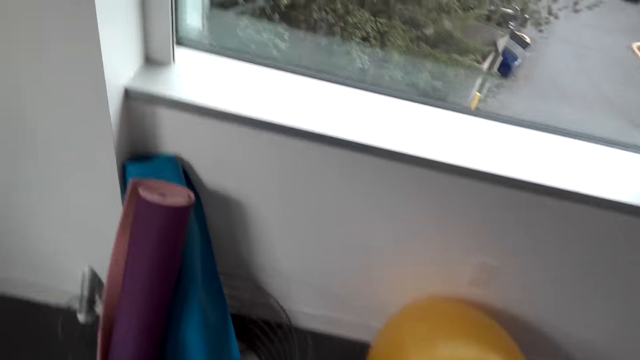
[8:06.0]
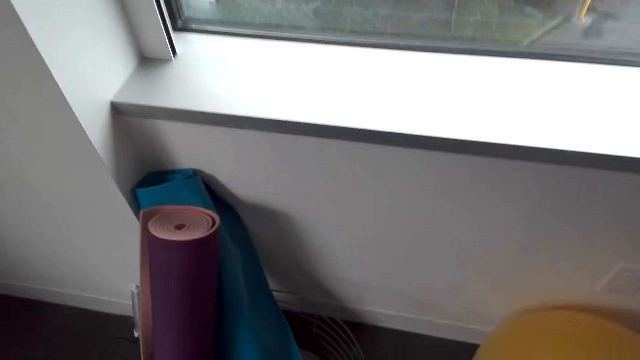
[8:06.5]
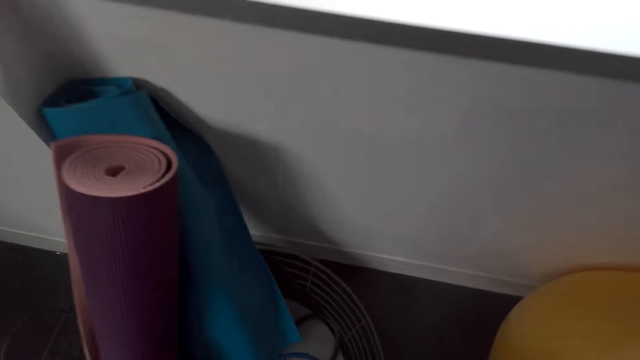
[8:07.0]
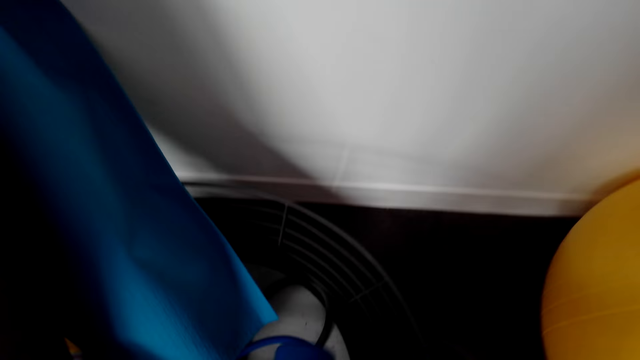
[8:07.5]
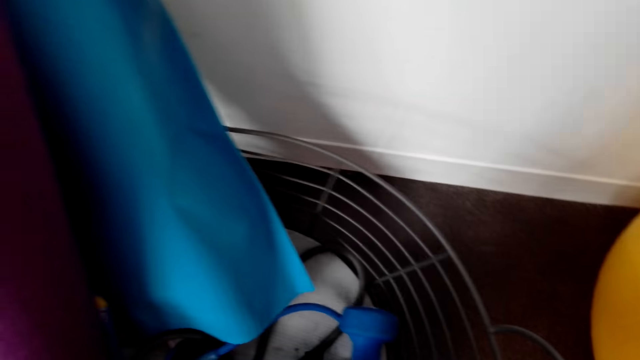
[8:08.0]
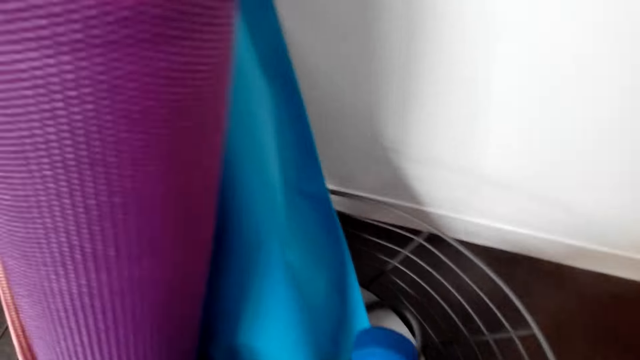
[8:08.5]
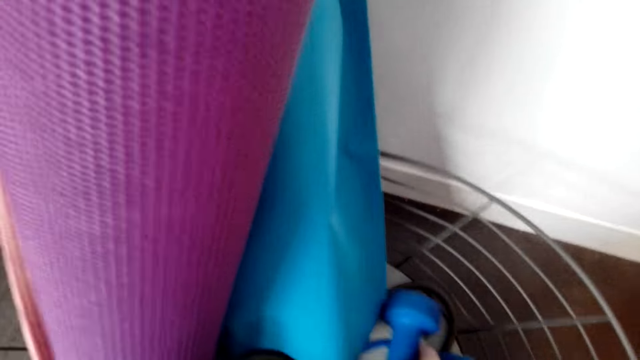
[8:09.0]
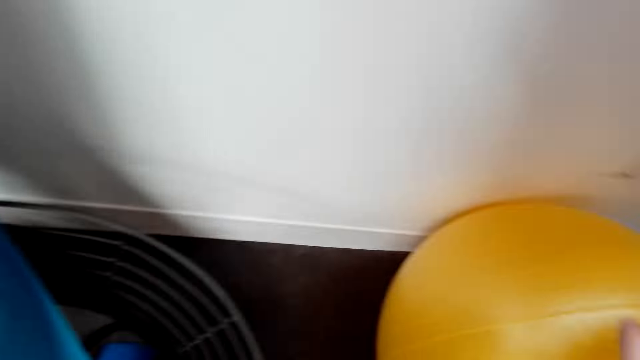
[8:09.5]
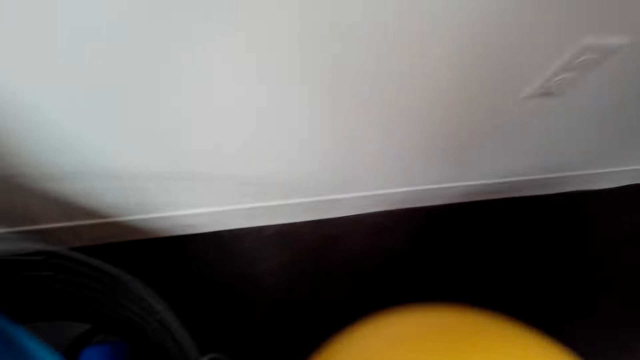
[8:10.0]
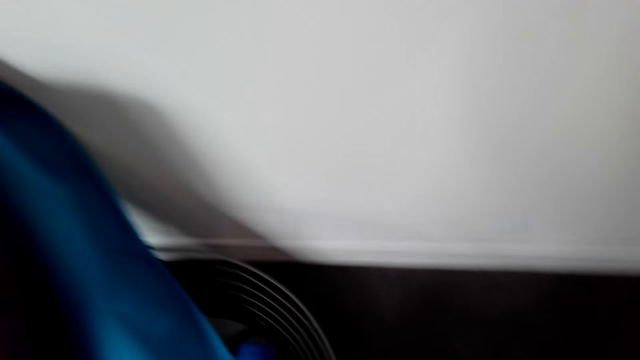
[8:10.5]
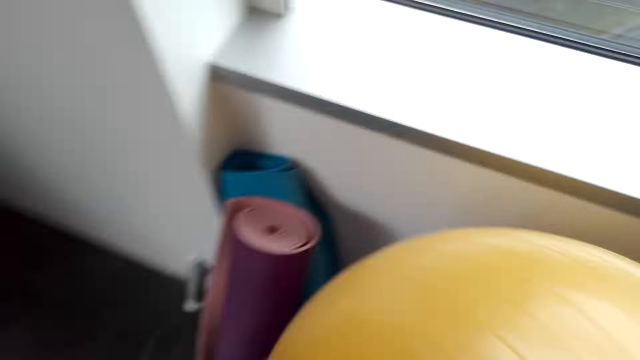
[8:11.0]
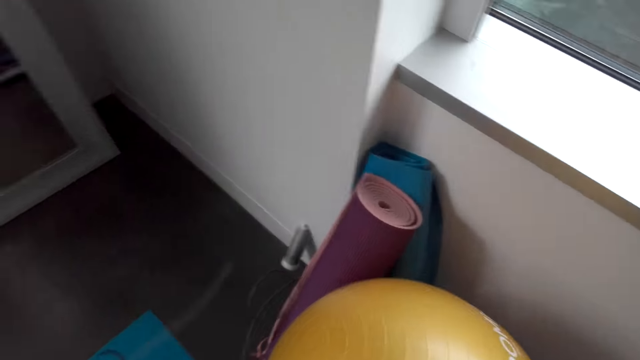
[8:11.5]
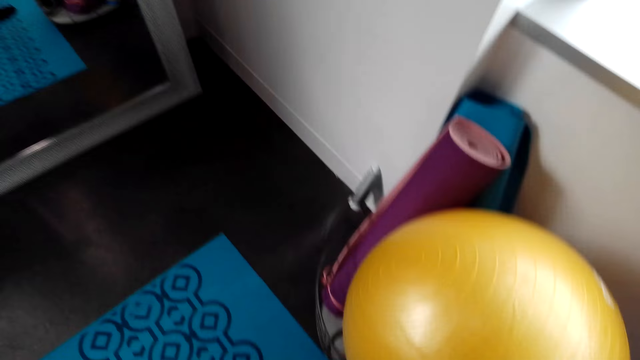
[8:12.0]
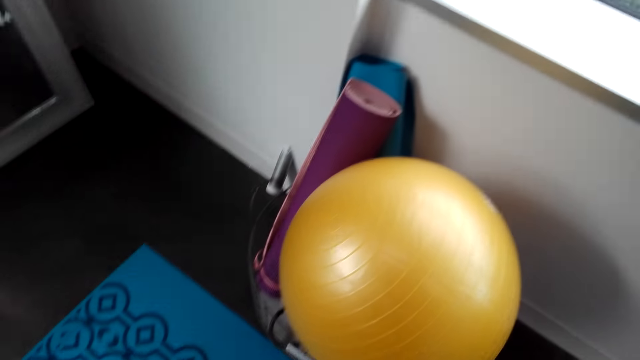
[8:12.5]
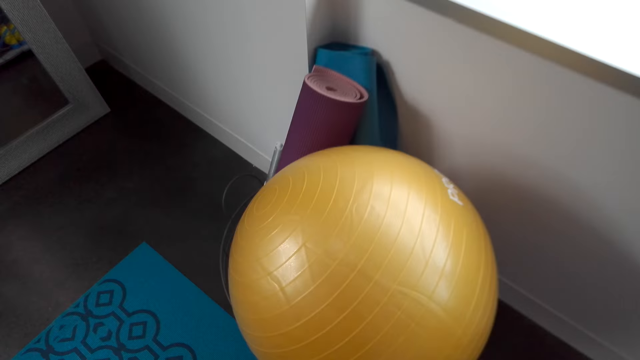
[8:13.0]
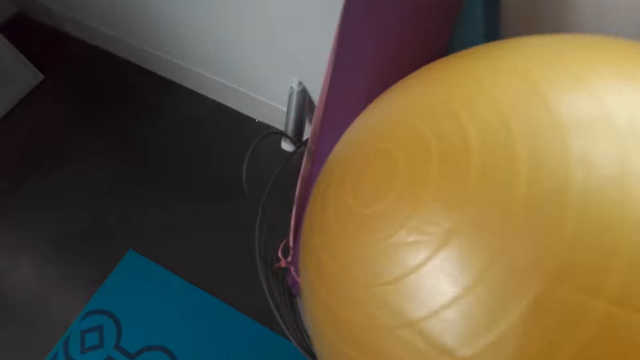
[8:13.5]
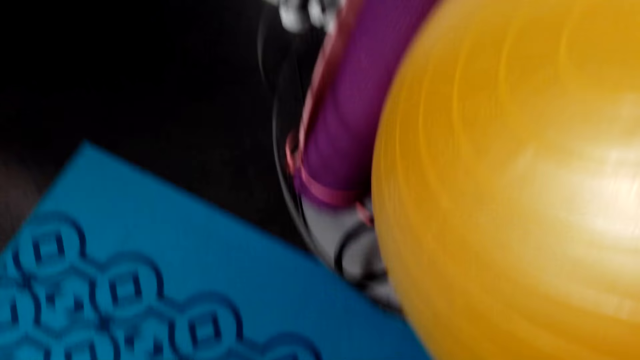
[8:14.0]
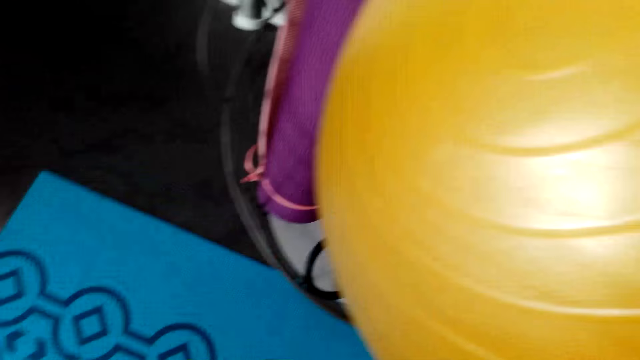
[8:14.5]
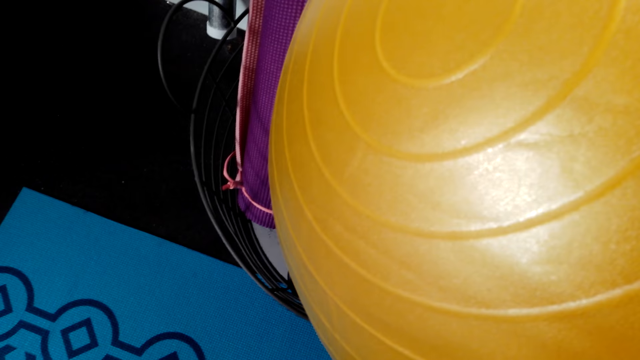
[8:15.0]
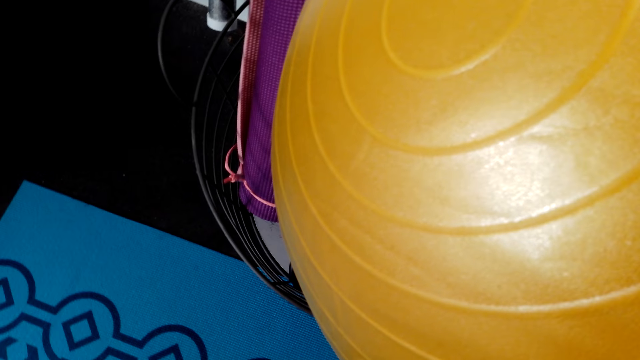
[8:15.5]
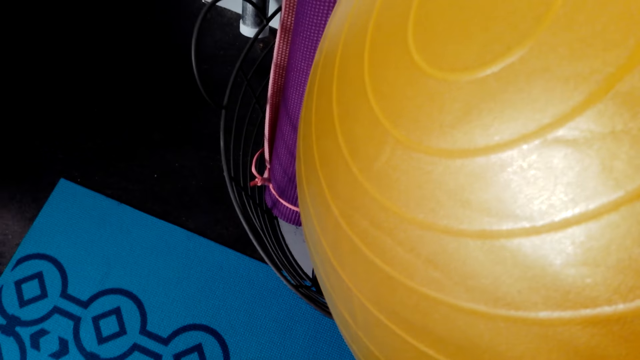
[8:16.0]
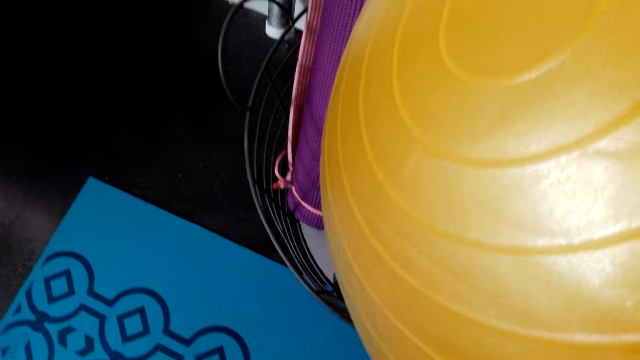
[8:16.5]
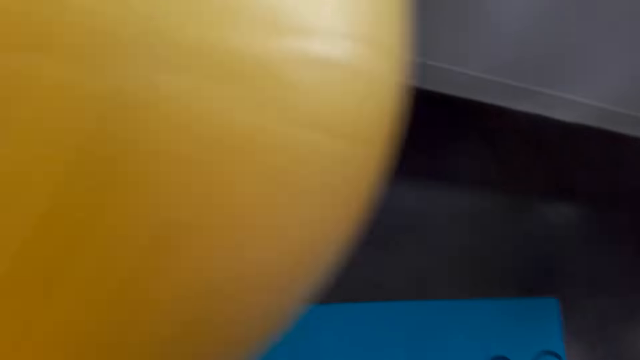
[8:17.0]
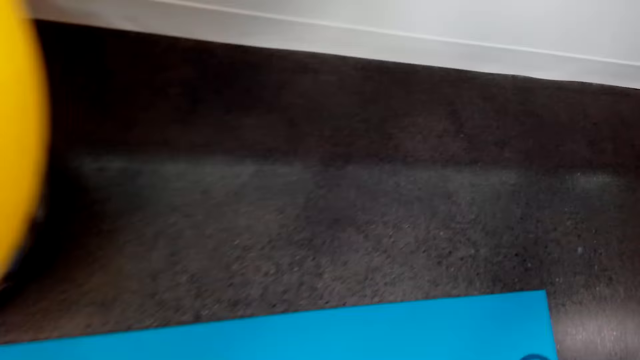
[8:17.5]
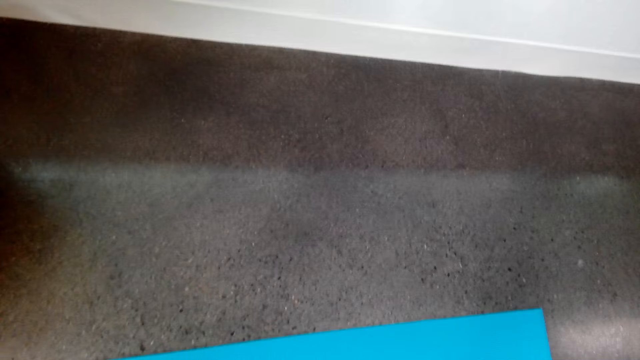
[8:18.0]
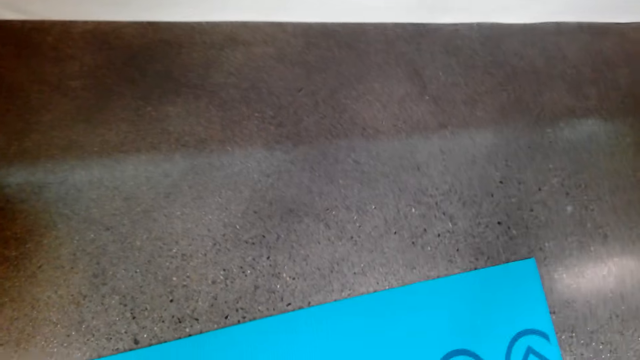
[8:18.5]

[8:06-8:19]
The camera wearer puts the dumbbells on the basket. They roll the exercise ball on the floor, pick up the ball, and put the exercise ball on the basket. They work out.

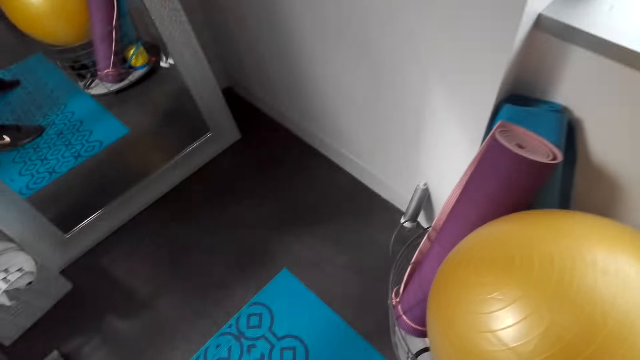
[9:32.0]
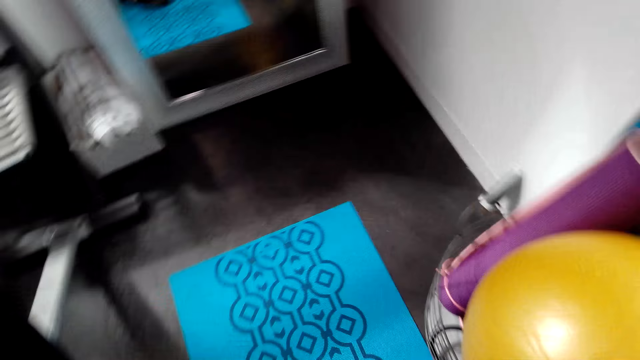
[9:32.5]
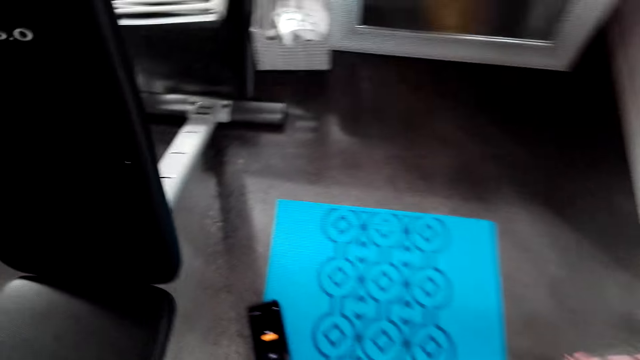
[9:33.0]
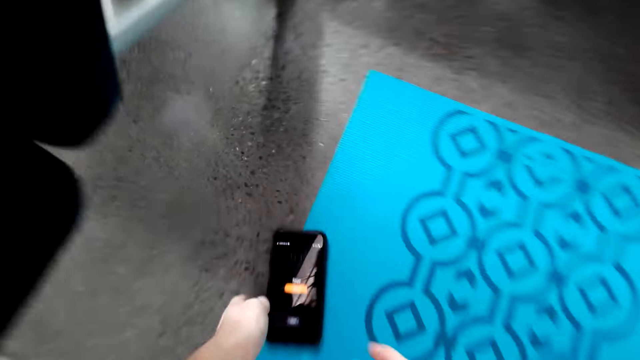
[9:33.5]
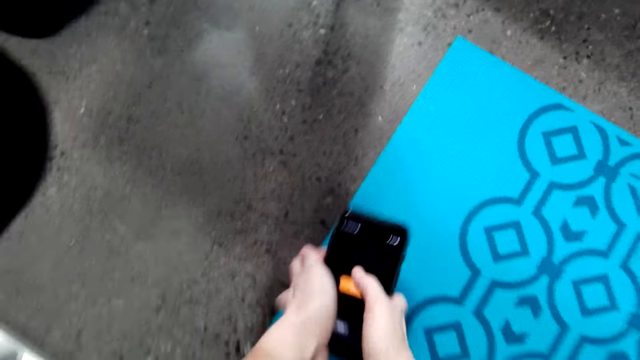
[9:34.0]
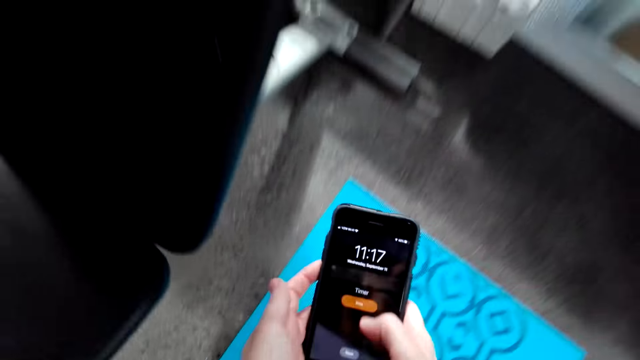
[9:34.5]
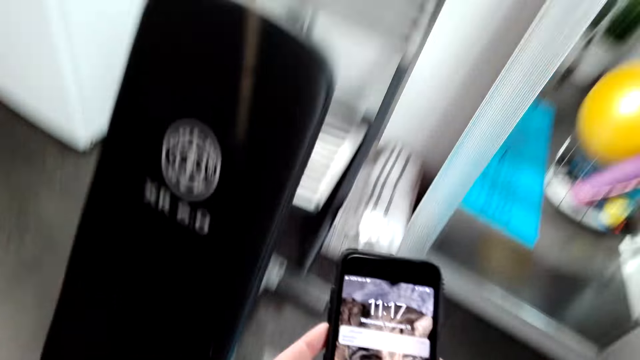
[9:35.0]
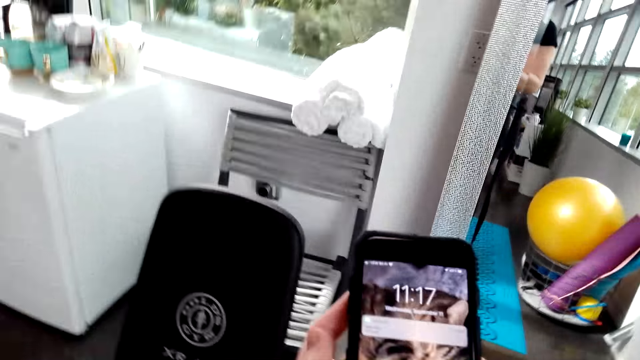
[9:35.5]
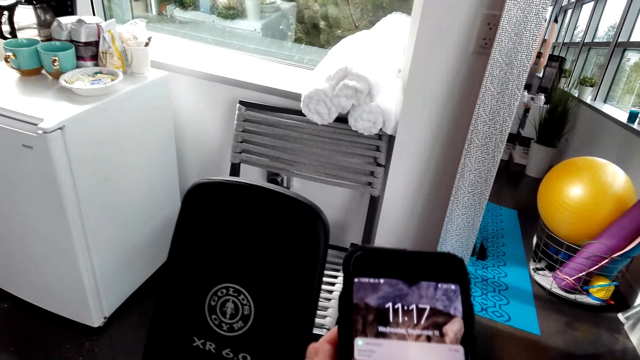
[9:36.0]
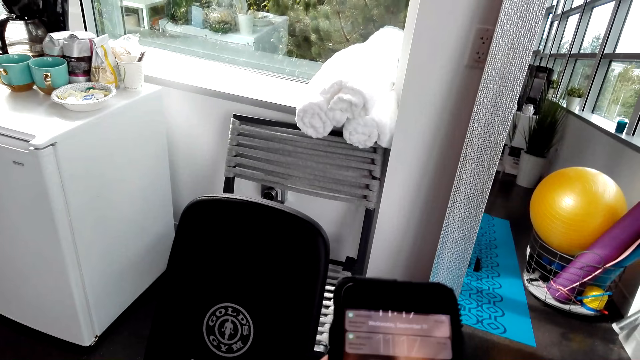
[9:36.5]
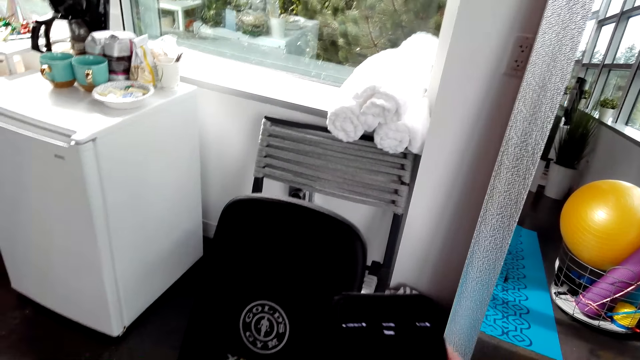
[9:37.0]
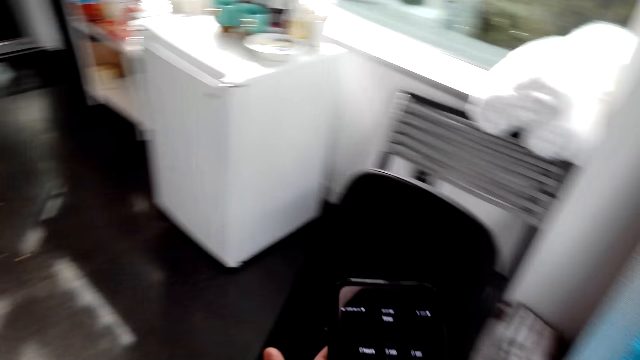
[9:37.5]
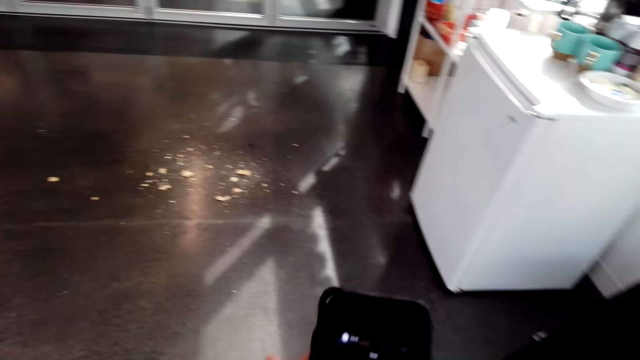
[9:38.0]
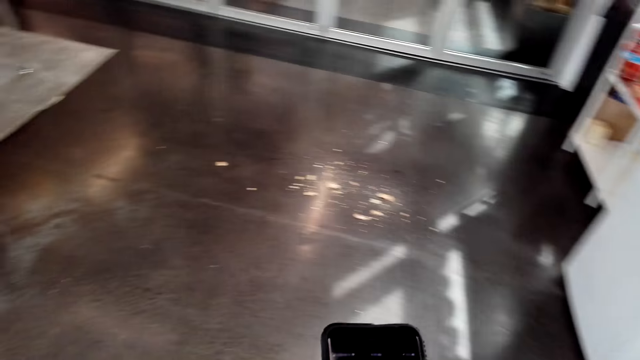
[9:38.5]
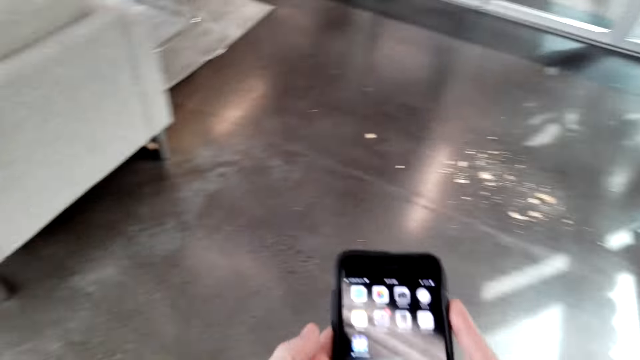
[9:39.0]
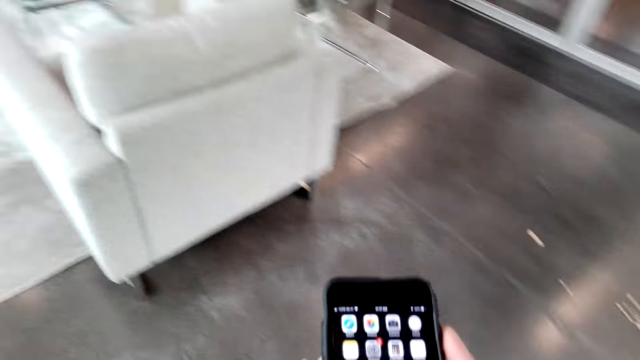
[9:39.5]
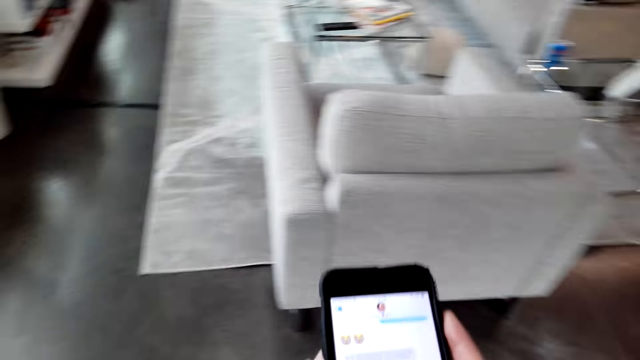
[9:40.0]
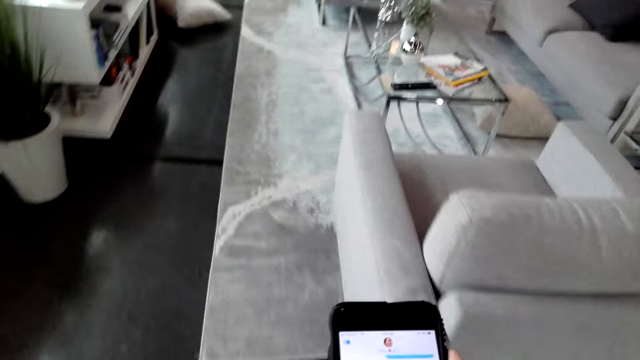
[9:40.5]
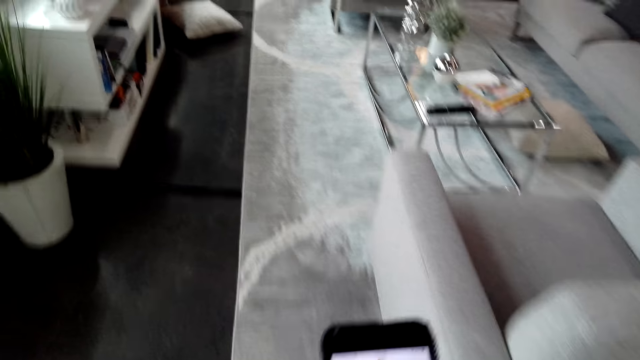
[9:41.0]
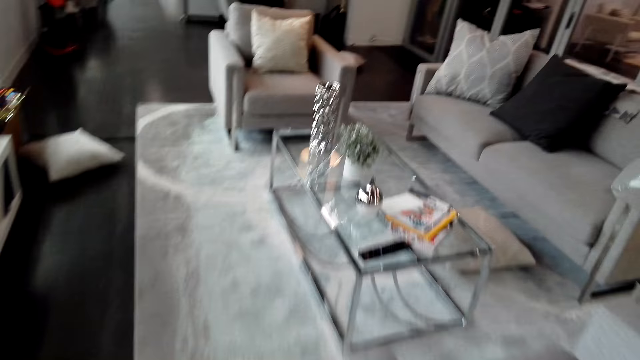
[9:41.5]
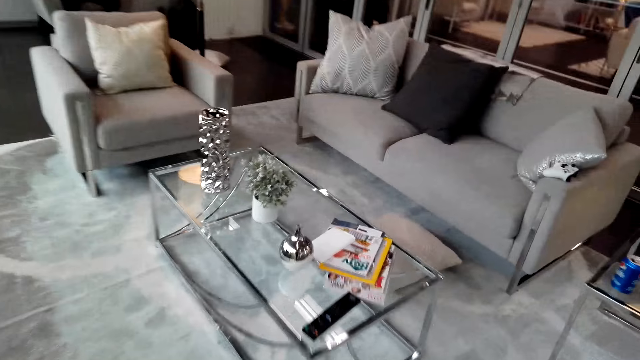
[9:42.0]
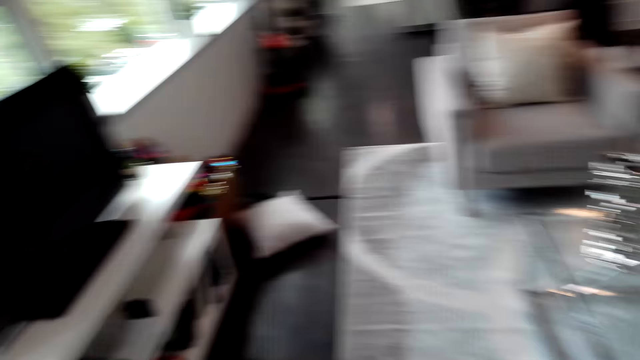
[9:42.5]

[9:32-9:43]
The camera wearer picks up a phone. They operate the phone. They walk around the room.
